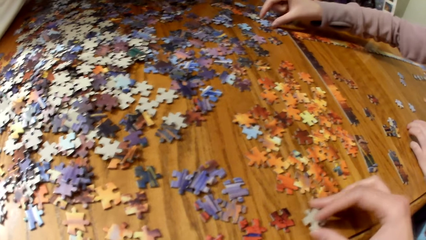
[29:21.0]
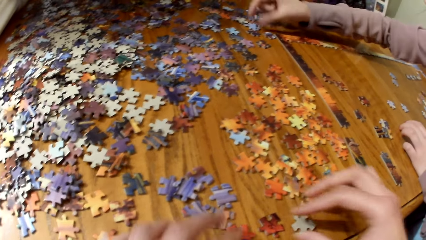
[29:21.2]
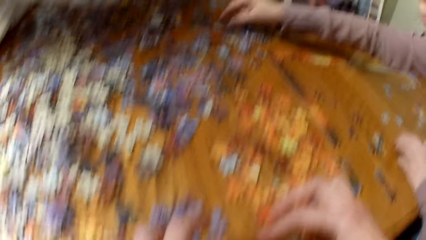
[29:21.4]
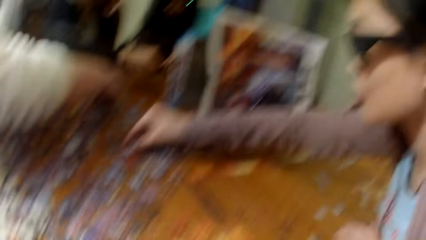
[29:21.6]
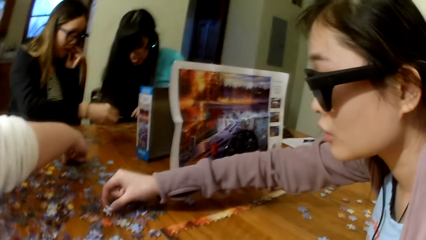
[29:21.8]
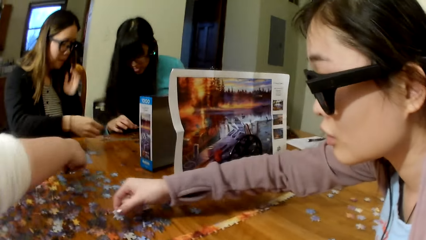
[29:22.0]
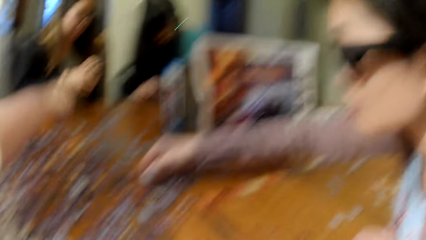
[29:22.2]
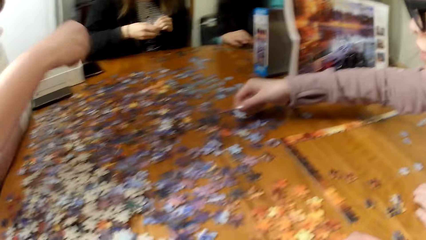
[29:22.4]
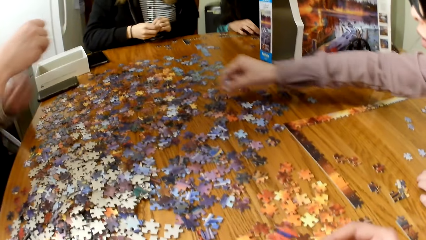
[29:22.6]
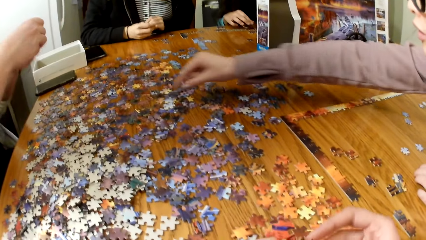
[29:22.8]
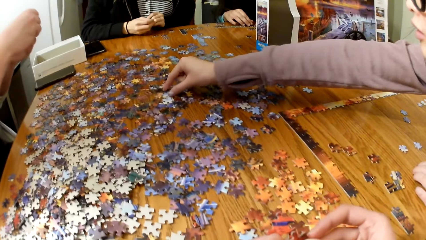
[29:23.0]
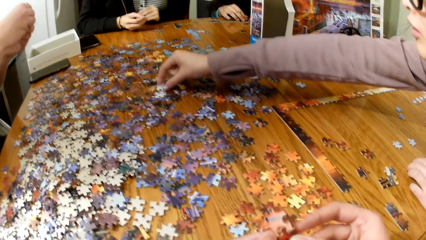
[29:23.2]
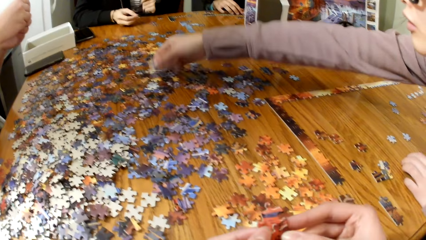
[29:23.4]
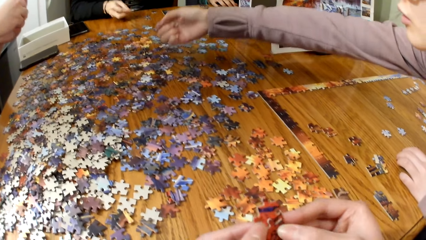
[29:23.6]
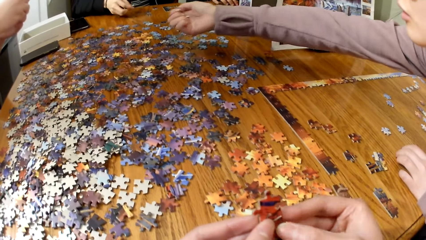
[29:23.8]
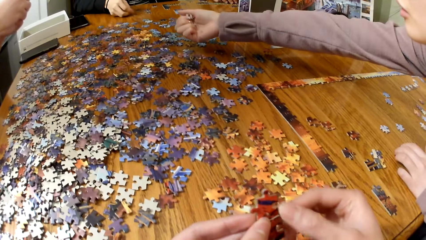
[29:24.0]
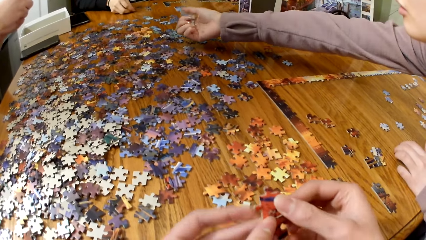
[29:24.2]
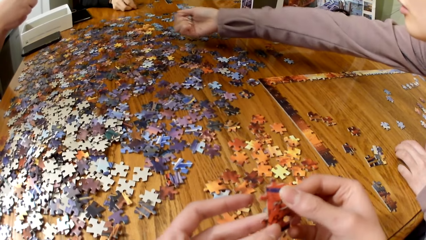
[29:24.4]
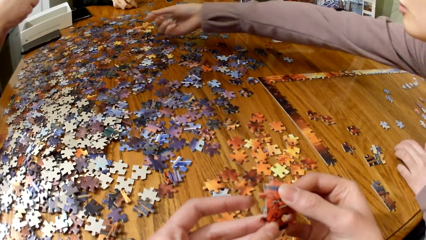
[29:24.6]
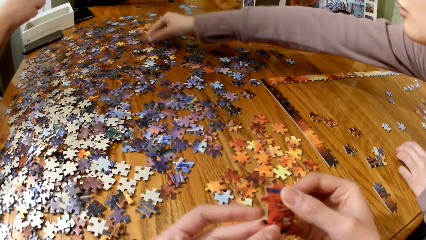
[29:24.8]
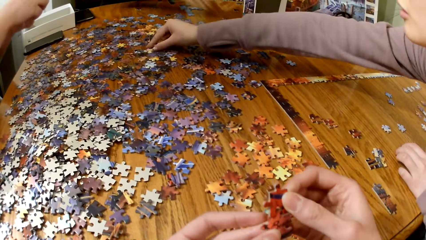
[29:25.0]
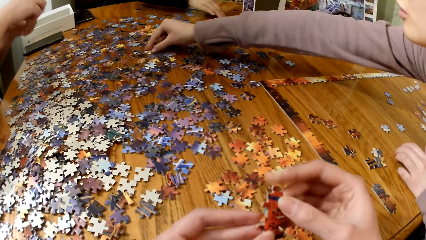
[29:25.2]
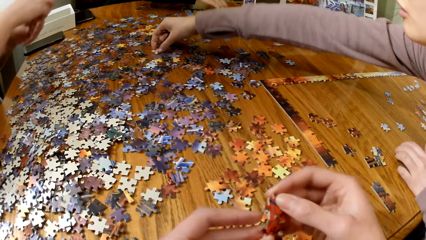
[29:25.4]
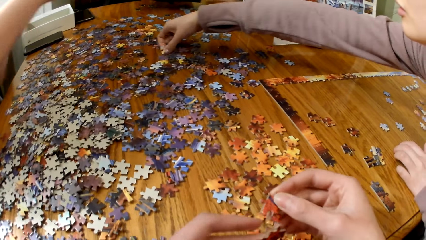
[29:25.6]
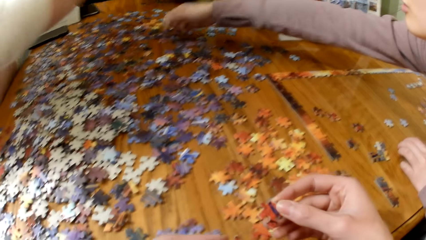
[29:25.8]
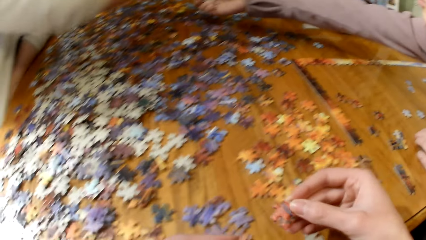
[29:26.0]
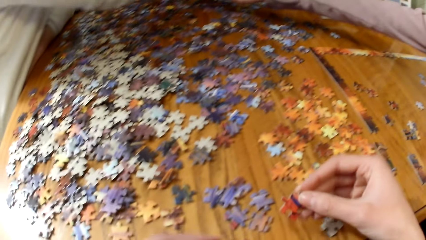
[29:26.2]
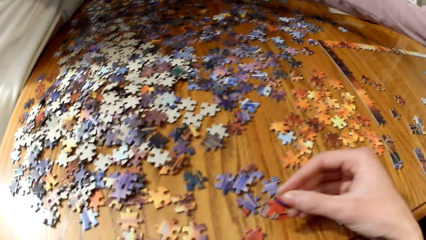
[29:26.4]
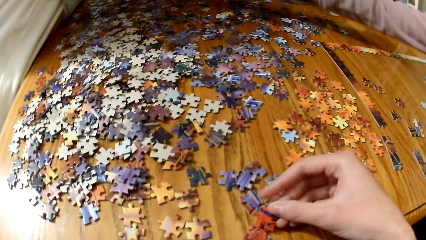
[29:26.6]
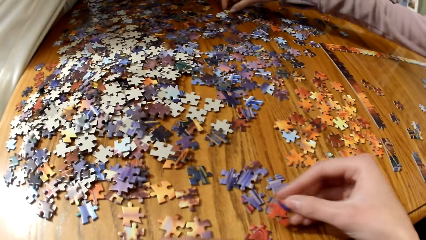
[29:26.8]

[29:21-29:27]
The camera wearer makes the puzzle.

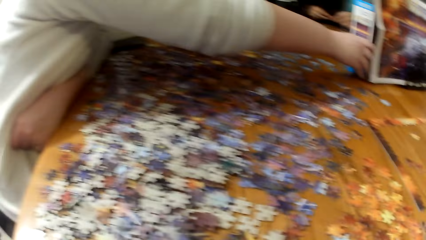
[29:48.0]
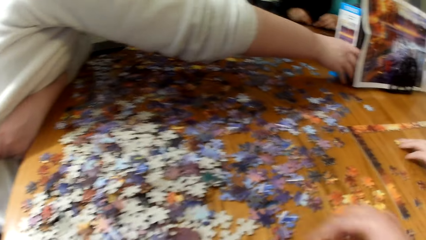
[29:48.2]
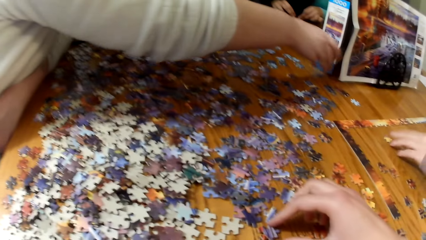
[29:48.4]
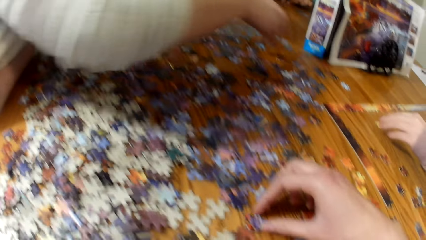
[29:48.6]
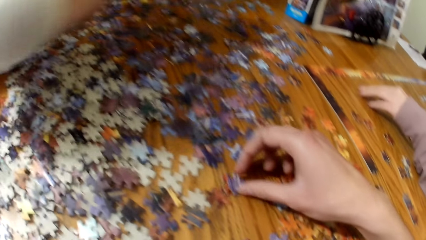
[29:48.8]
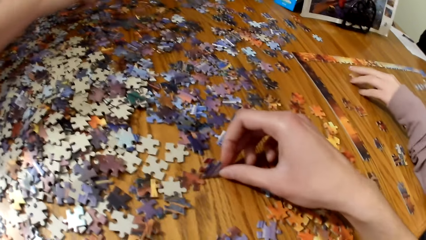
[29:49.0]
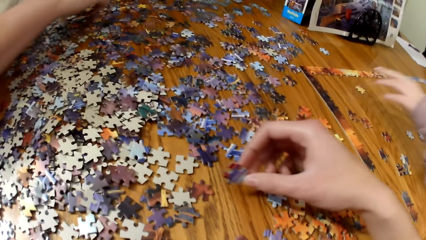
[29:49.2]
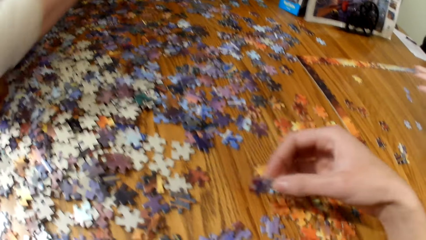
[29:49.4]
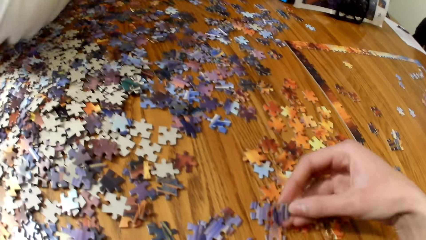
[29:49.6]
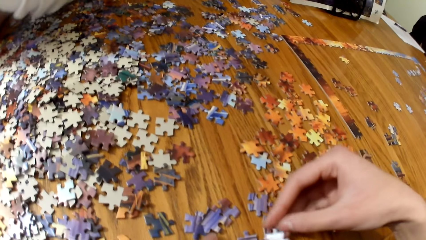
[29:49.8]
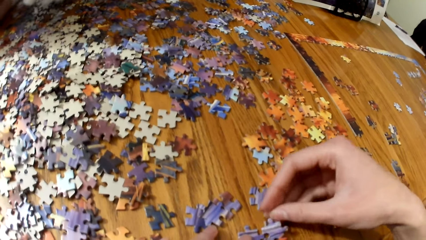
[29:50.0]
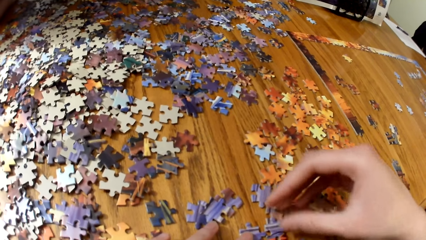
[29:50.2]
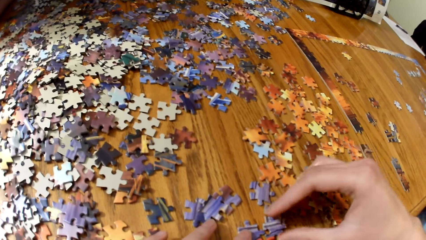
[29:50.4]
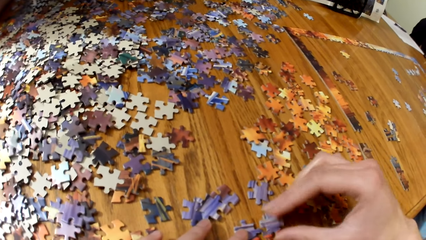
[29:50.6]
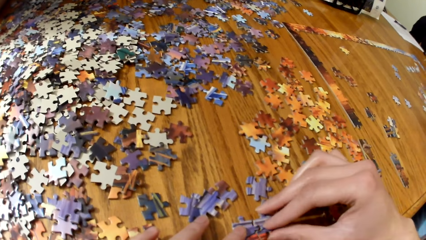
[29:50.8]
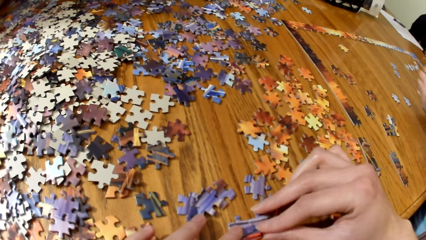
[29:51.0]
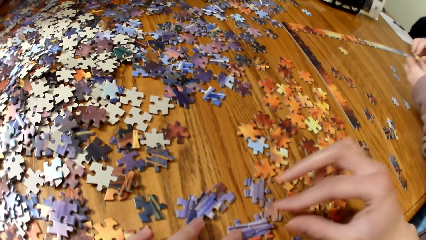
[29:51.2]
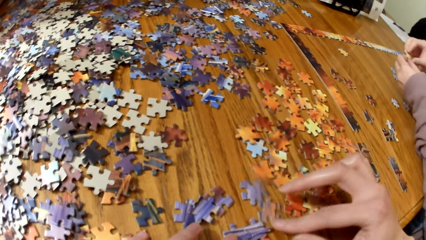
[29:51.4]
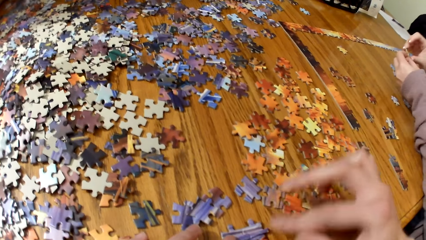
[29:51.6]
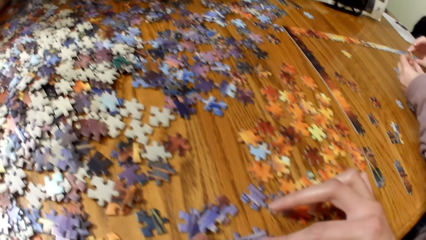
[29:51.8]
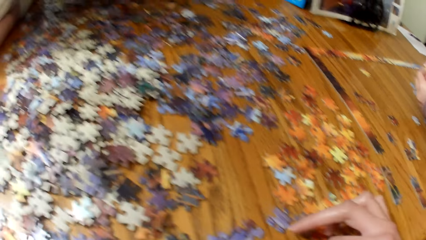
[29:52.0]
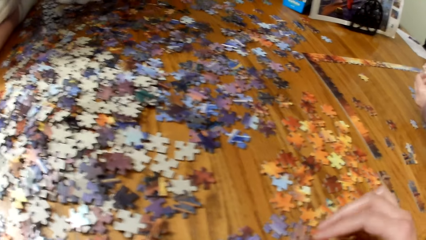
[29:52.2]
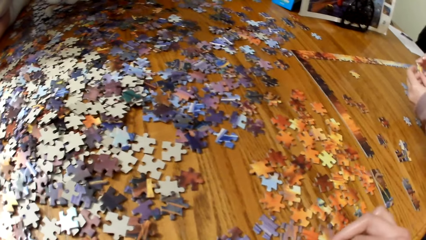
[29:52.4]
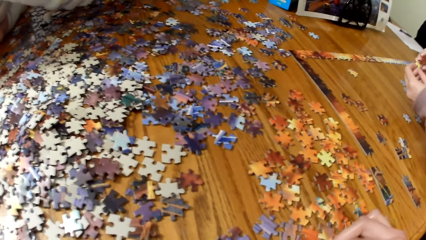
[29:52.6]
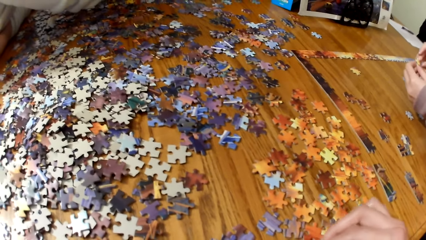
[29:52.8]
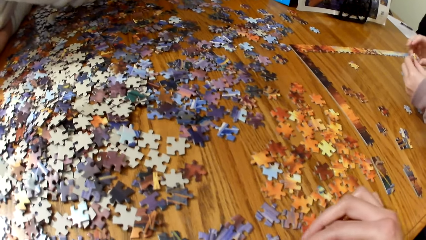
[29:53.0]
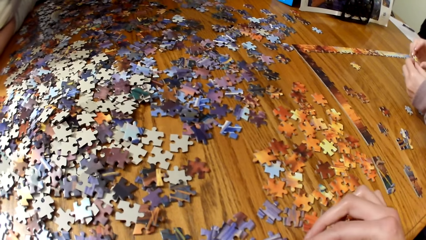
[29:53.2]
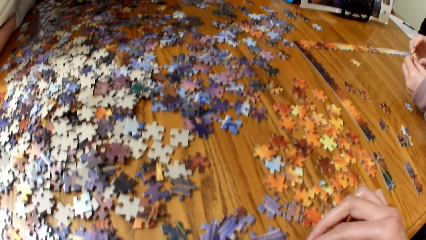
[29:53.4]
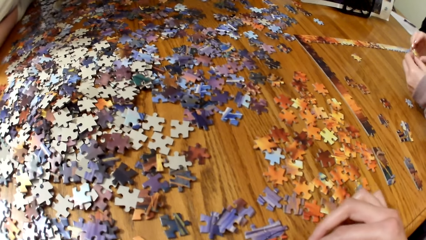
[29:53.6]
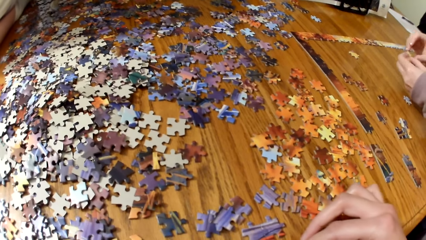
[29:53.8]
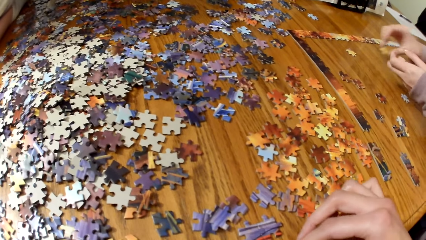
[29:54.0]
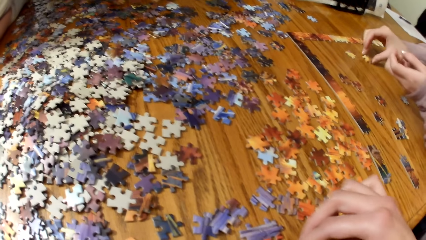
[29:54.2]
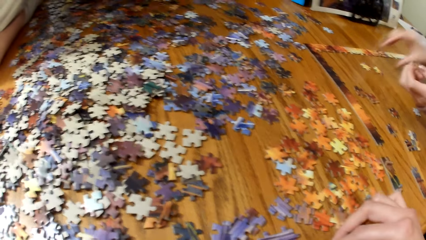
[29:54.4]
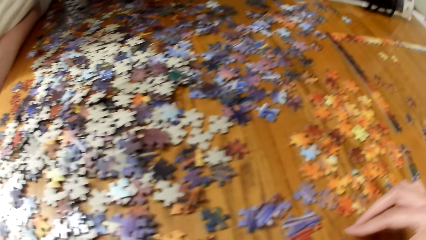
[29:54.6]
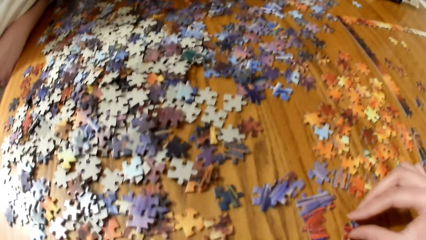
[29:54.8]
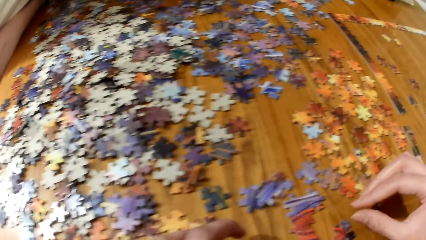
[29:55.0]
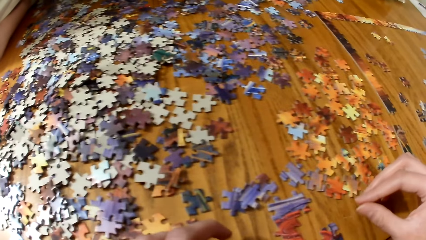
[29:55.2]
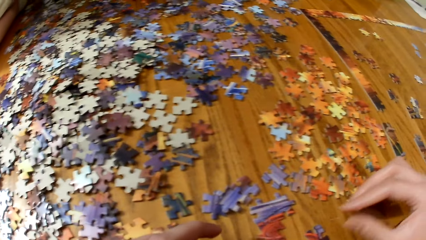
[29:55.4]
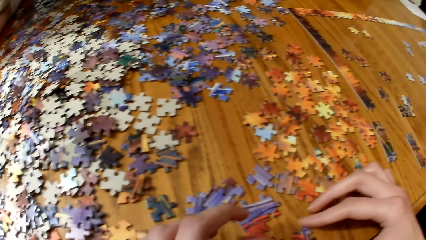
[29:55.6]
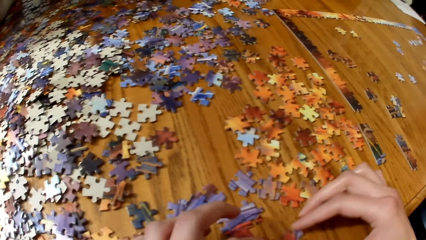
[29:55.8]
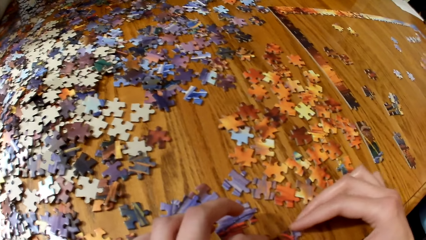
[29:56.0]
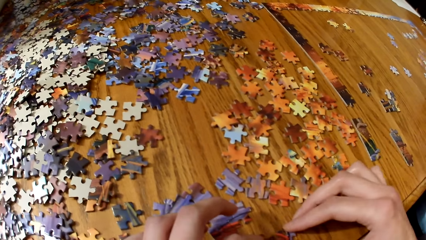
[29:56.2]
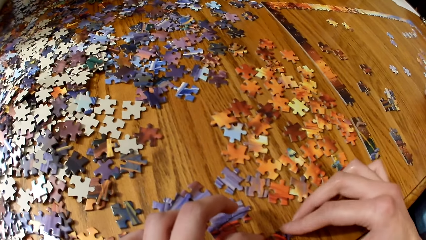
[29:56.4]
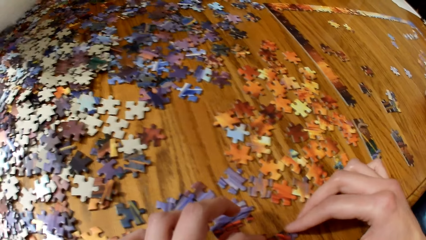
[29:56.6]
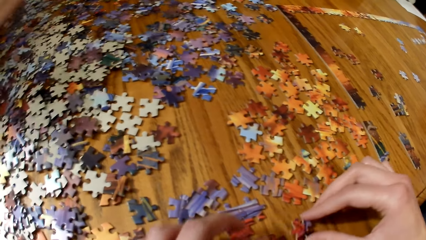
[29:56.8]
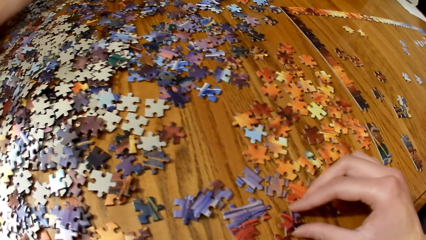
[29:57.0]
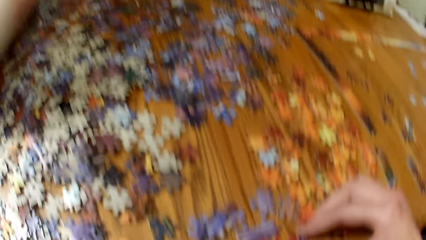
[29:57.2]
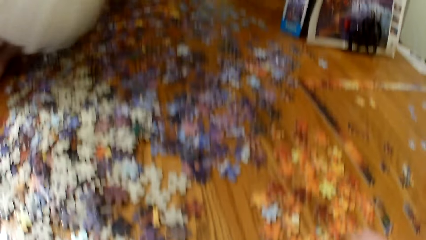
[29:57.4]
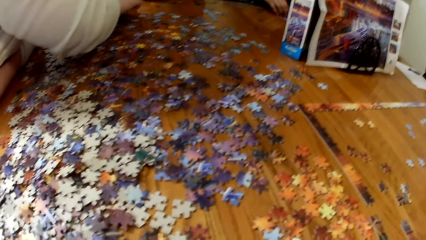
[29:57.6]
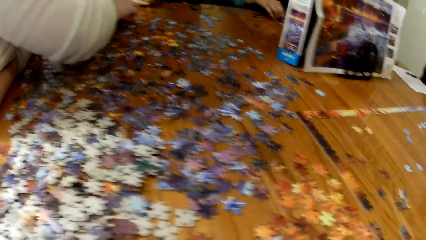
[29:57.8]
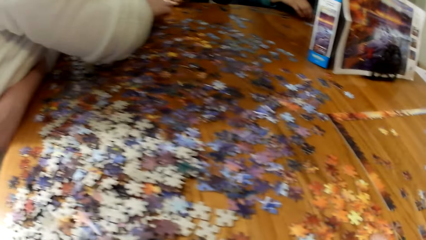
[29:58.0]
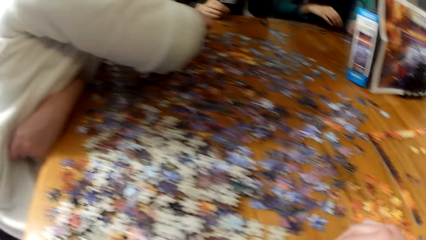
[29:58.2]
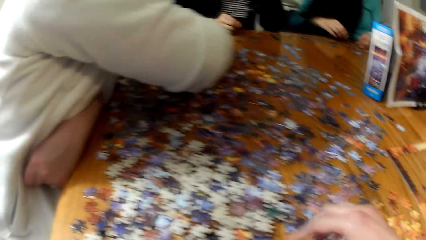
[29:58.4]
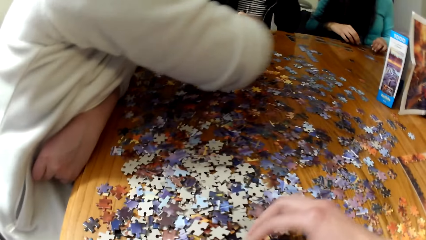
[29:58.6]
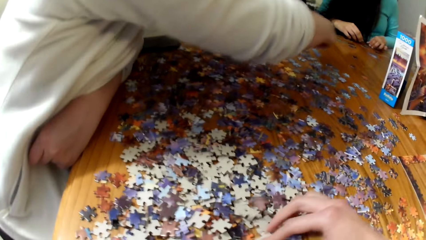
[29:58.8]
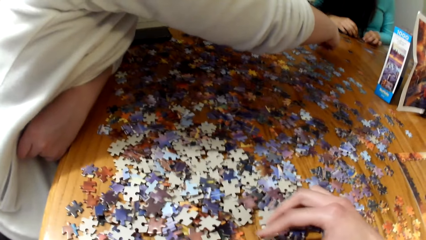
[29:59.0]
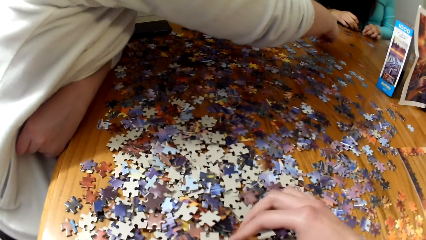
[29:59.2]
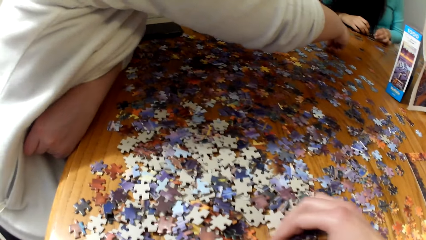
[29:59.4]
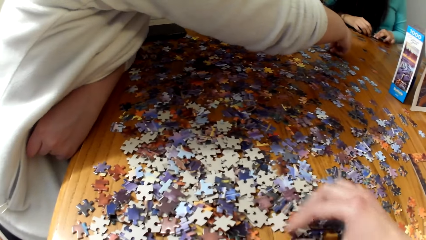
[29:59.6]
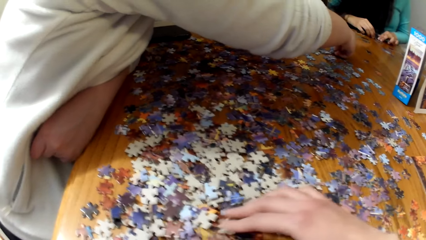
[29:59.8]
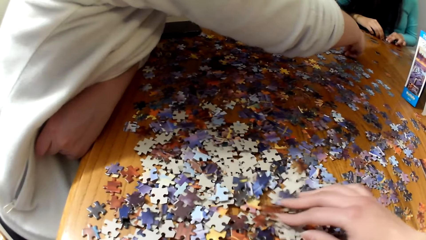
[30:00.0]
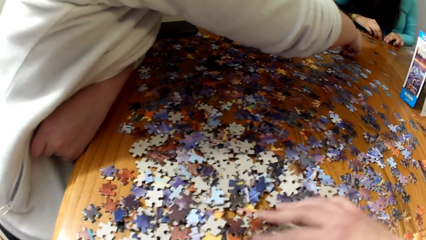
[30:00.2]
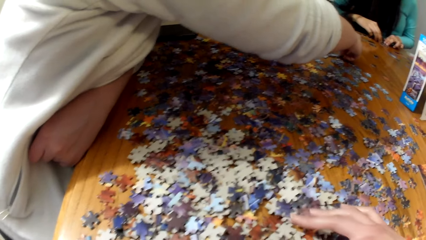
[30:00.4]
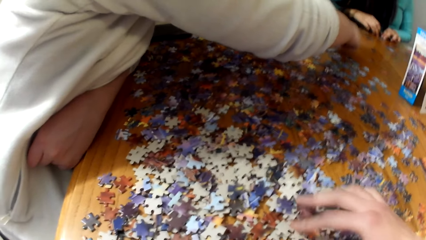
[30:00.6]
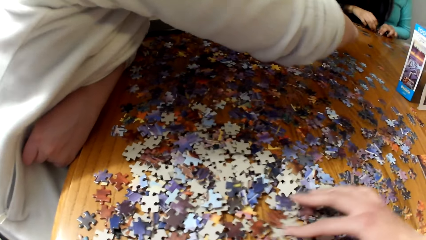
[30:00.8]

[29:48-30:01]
A woman makes the puzzle.
